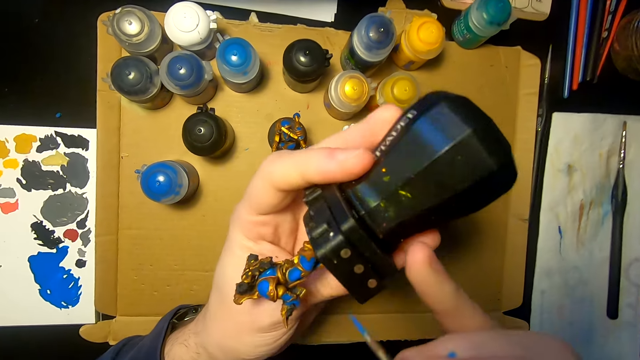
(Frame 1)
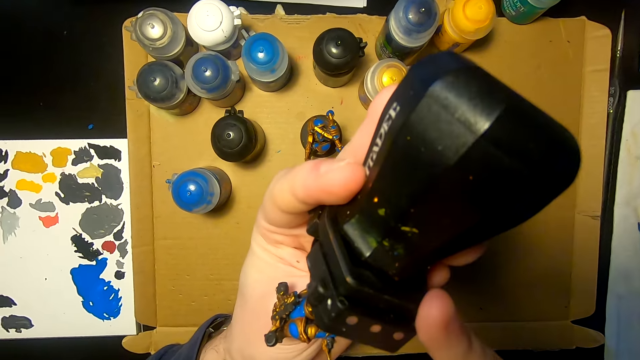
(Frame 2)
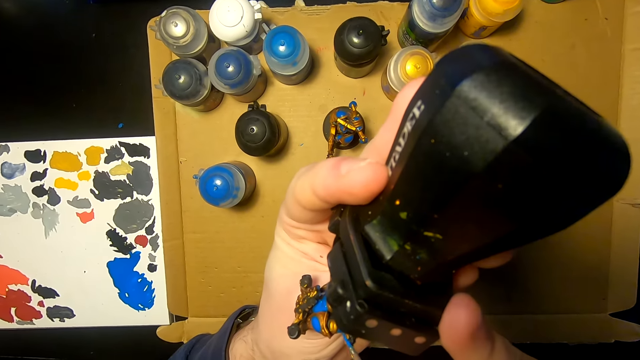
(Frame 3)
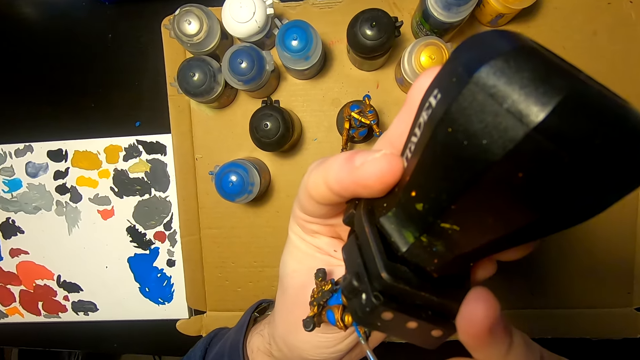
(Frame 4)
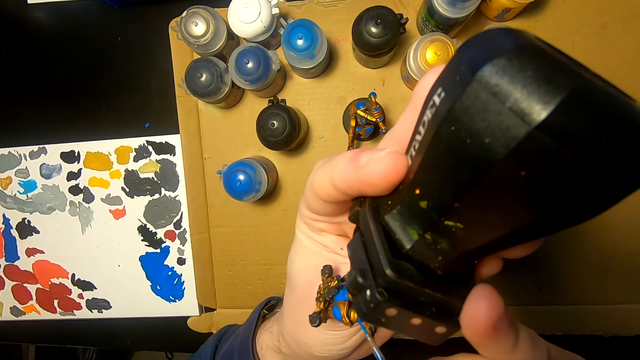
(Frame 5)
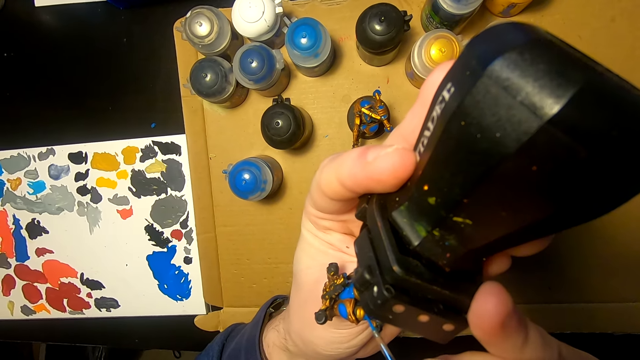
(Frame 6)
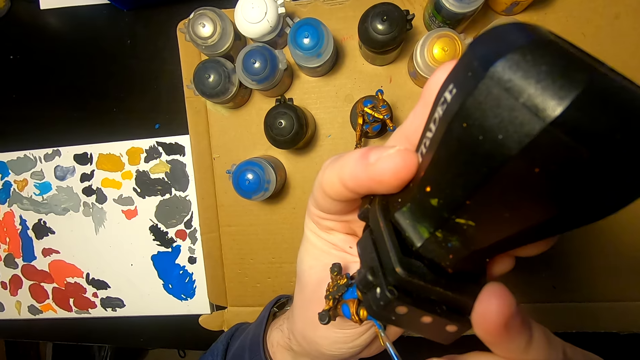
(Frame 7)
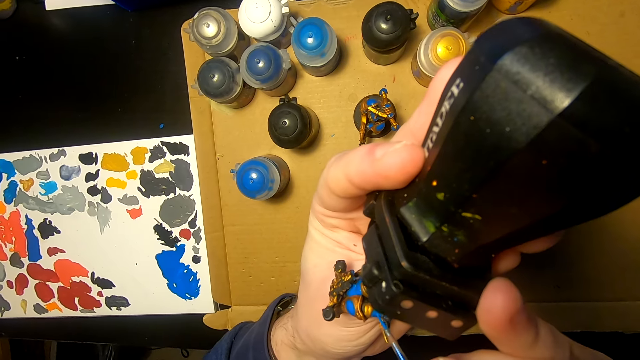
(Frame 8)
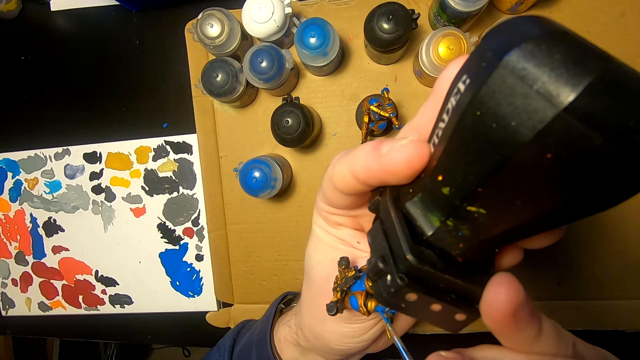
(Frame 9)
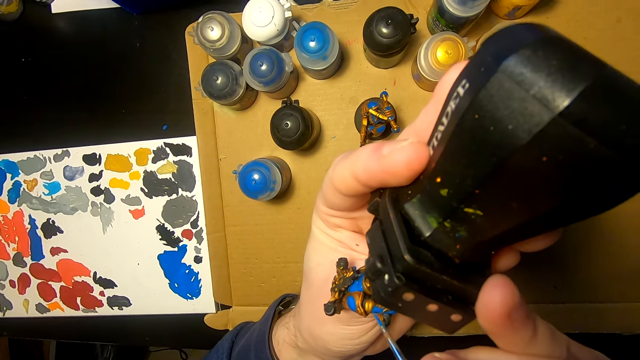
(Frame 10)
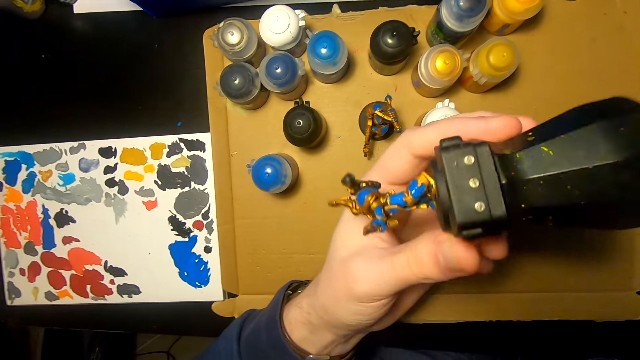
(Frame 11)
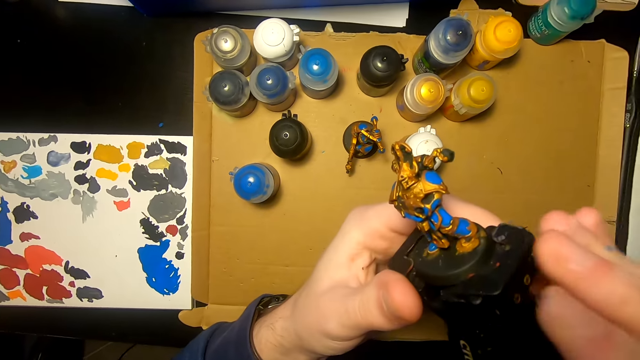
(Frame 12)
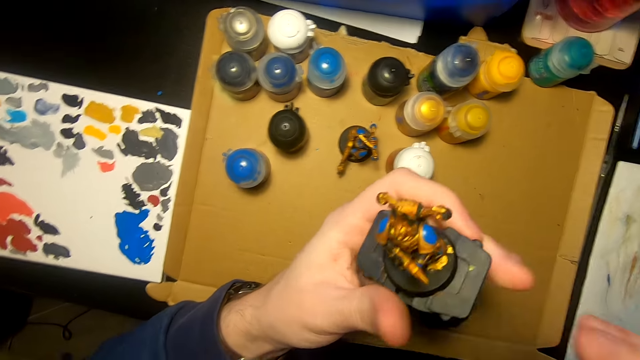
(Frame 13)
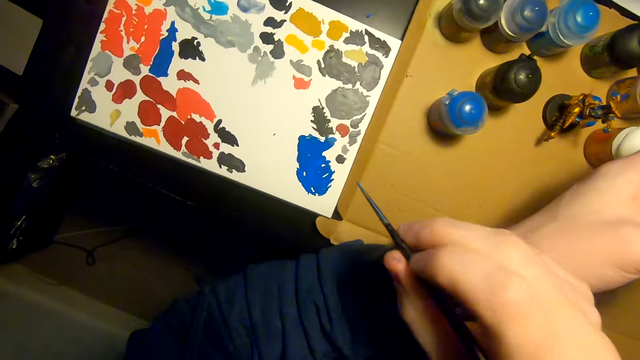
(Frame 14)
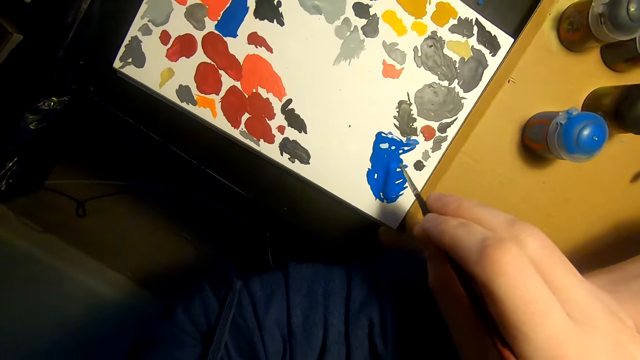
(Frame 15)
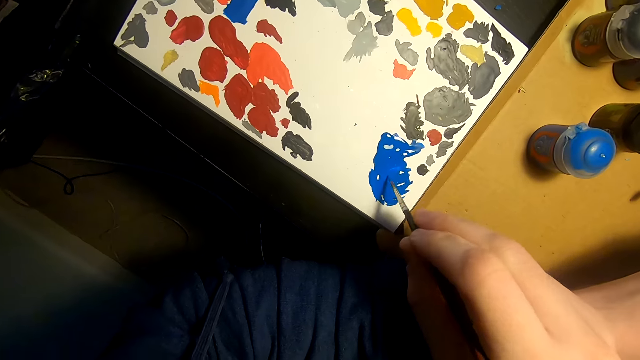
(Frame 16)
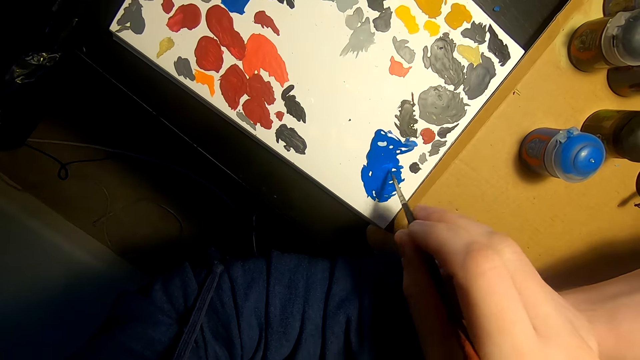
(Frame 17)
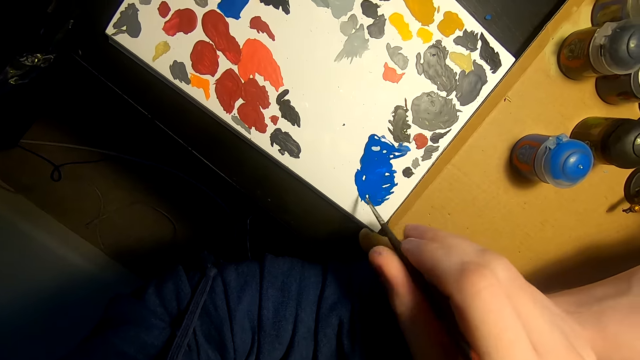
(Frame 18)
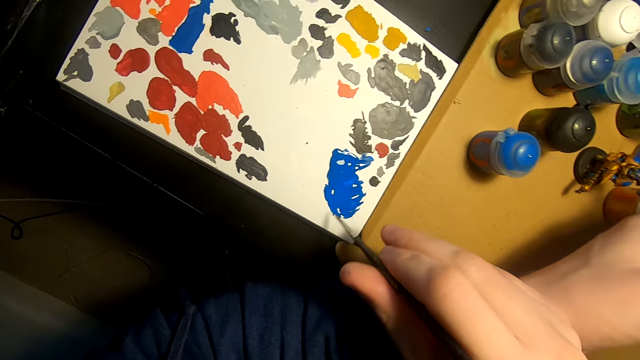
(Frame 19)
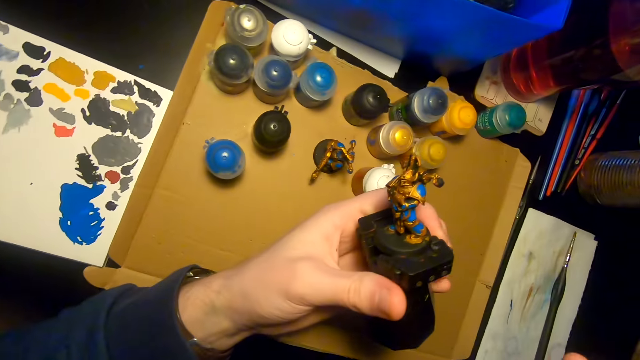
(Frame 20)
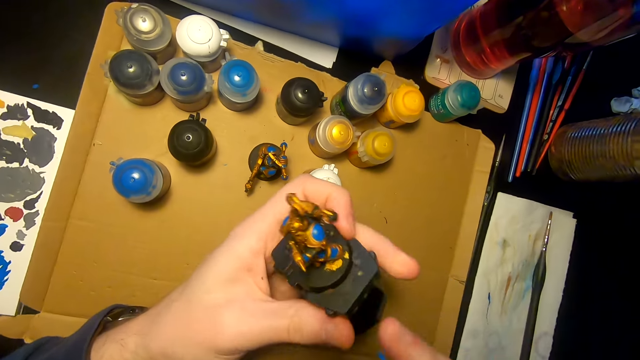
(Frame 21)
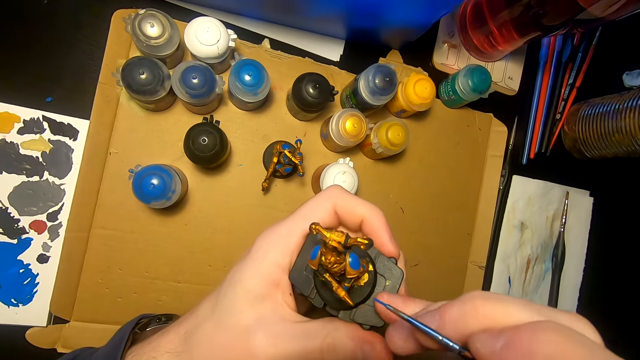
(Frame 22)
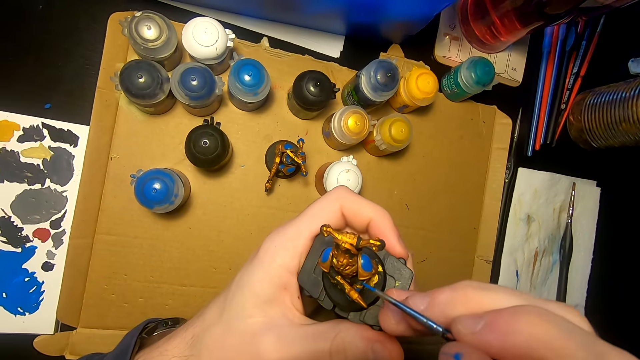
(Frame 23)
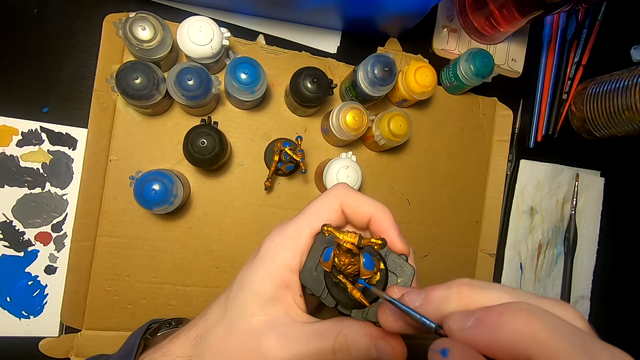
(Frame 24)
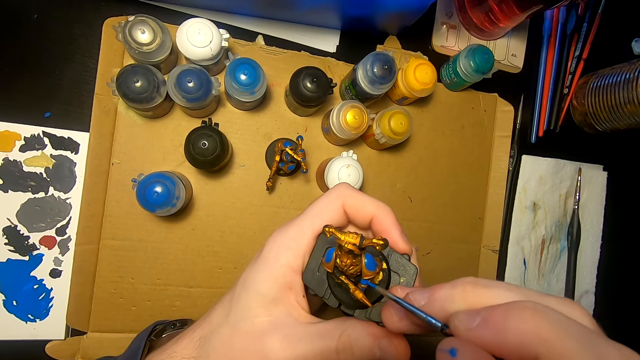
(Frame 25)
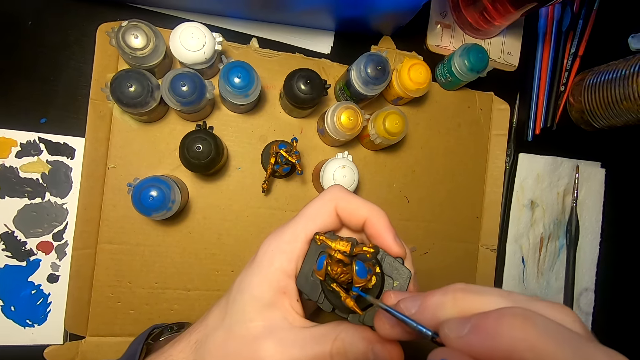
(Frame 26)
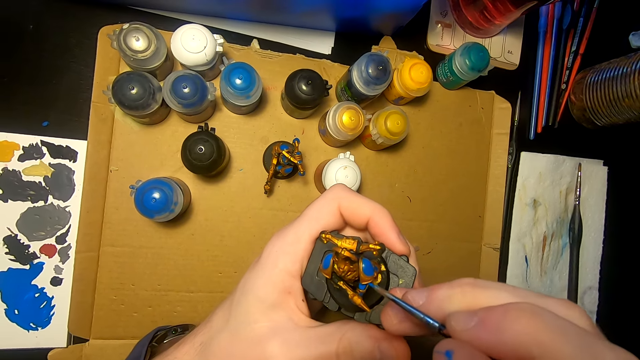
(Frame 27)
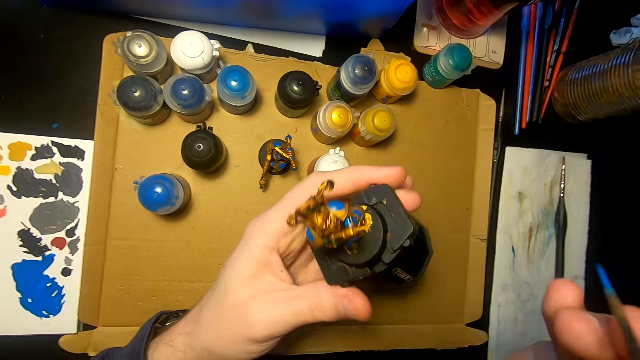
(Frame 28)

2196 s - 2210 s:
The camera wearer turns the sculpture. They paint the sculpture with a pen brush or paintbrush. They look at the sculpture. They lift the right hand. They dip the paintbrush in paint. They rub the pen brush on the paint. They lift the right hand. They look at the sculpture. They paint the sculpture with the pen brush.

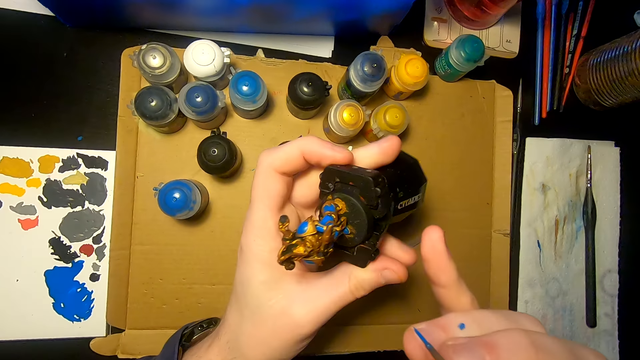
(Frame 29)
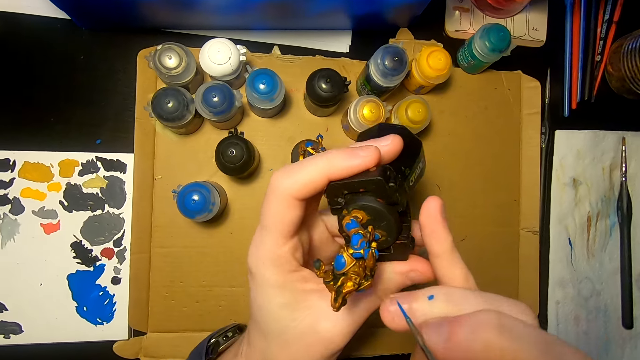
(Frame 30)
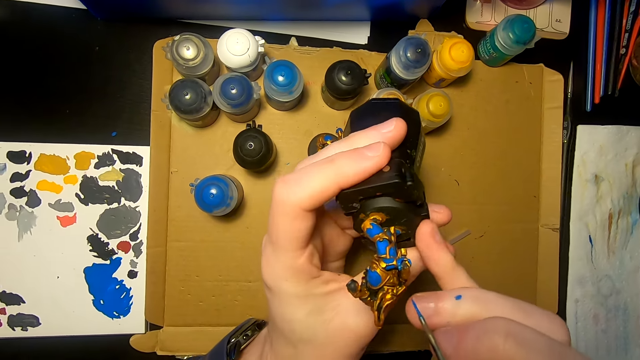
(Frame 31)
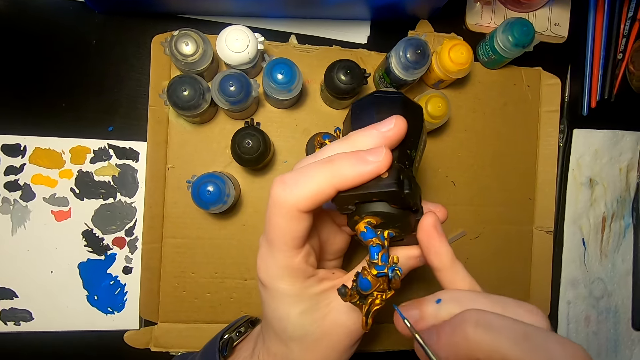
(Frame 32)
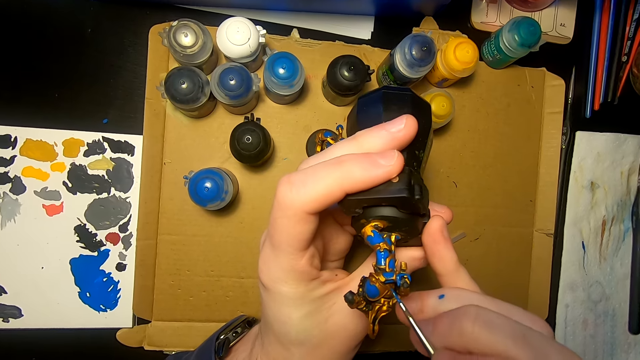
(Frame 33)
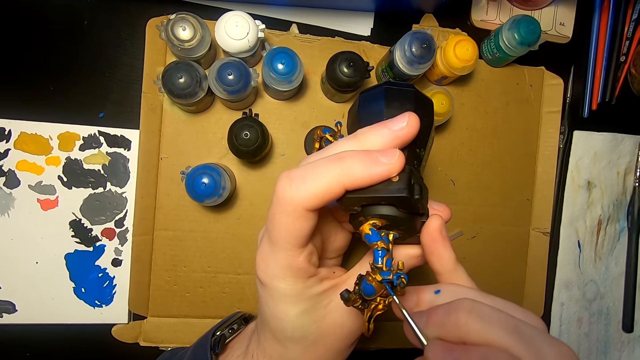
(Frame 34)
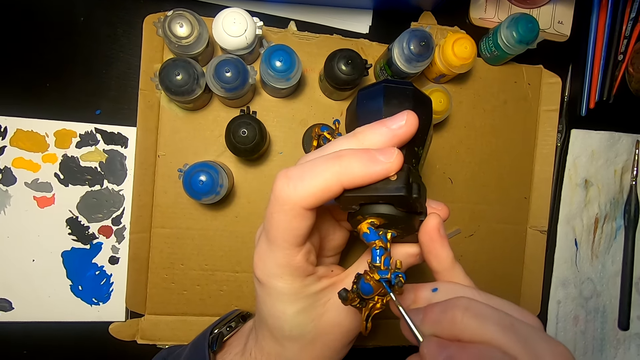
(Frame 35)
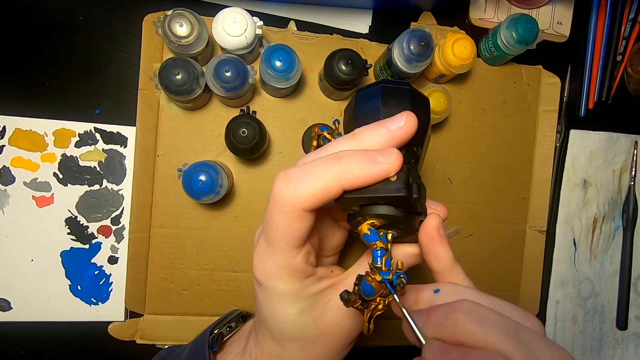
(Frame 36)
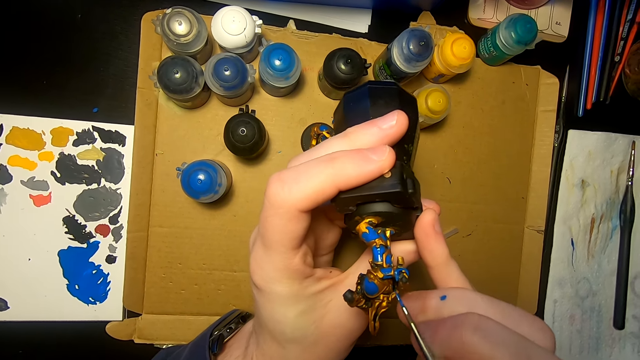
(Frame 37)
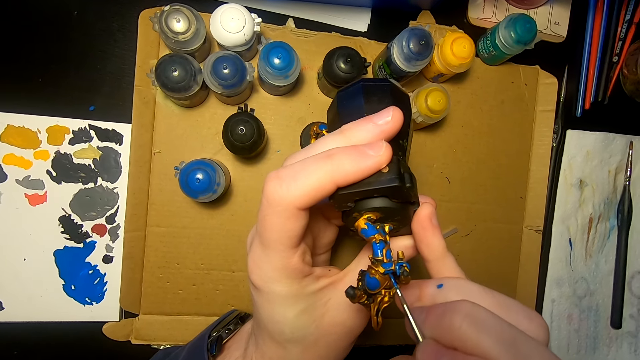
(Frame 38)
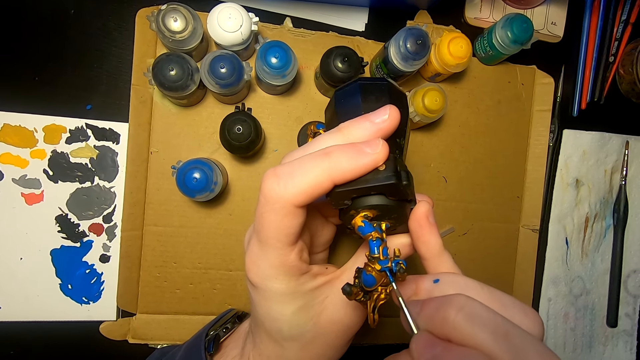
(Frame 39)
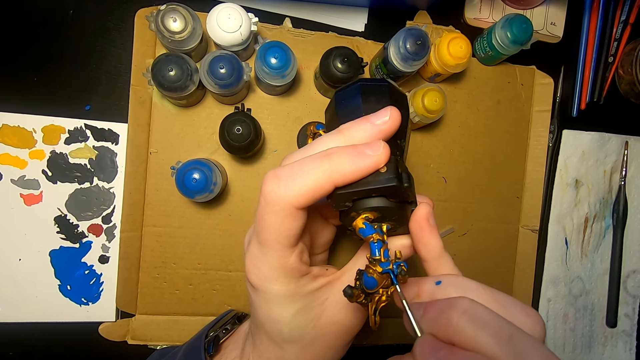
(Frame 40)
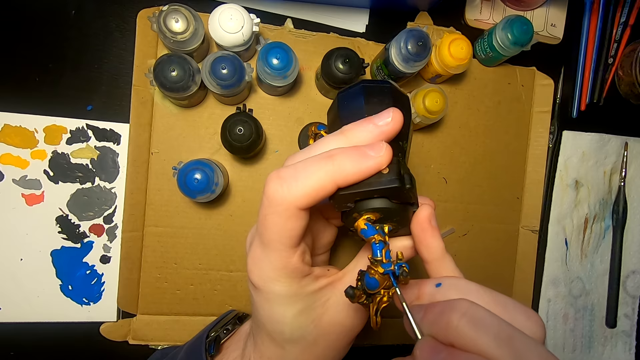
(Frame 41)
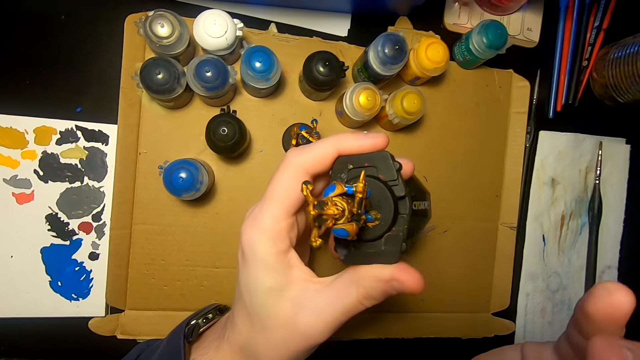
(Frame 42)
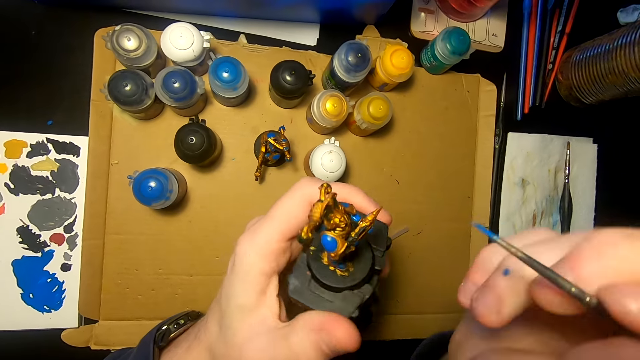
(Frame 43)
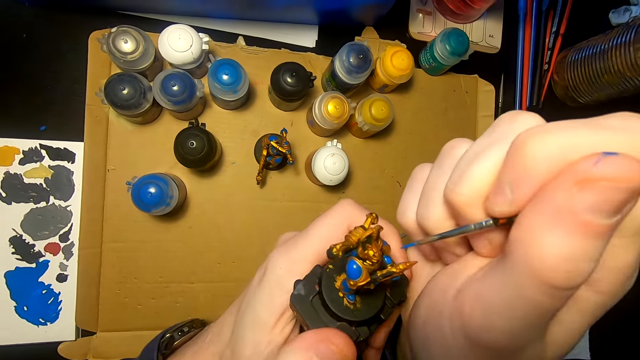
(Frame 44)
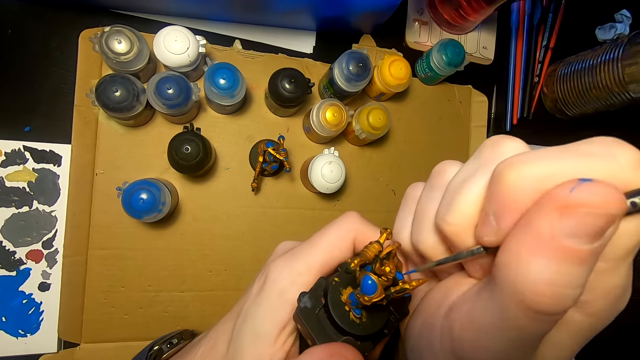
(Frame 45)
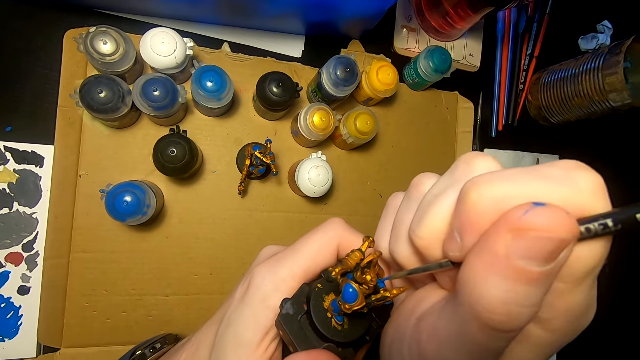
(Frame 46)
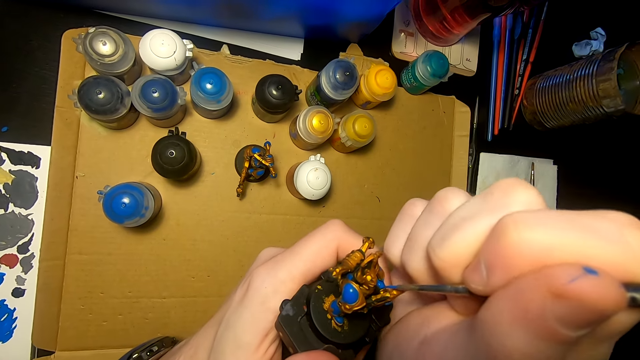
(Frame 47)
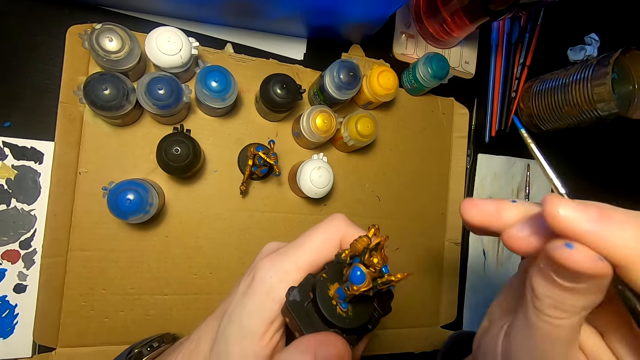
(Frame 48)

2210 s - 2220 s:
The camera wearer lifts the sculpture. They move the sculpture. They paint the sculpture with a pen brush. They lift the pen brush. They move the sculpture. They paint the sculpture with the pen brush.
